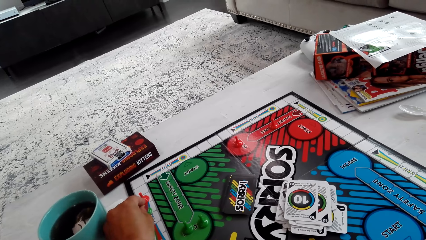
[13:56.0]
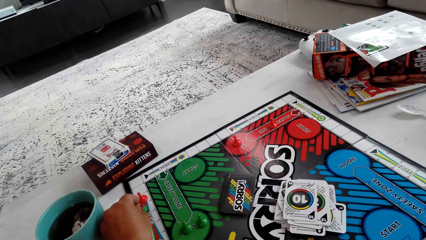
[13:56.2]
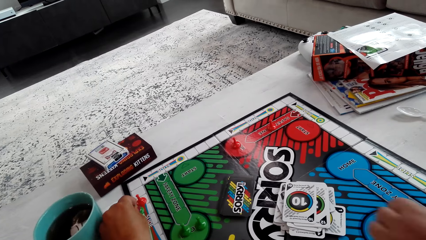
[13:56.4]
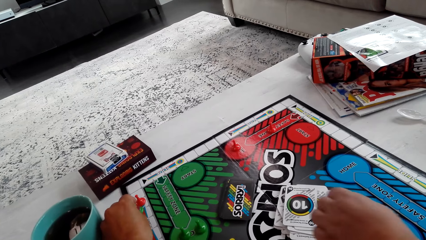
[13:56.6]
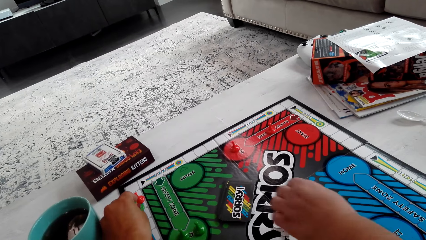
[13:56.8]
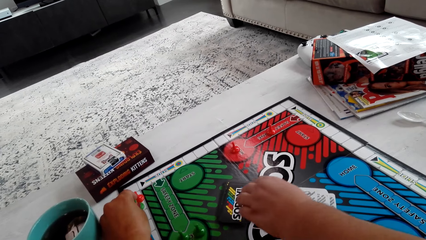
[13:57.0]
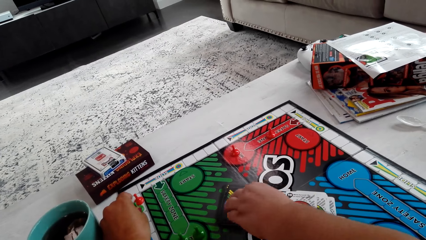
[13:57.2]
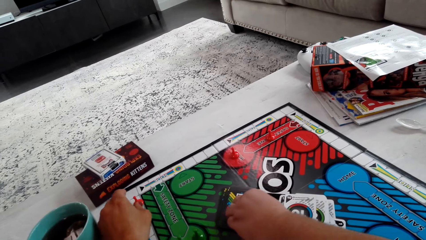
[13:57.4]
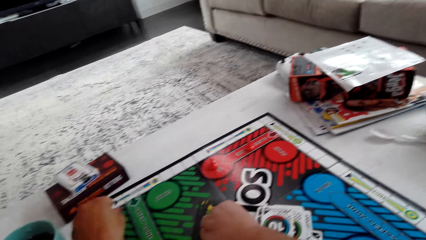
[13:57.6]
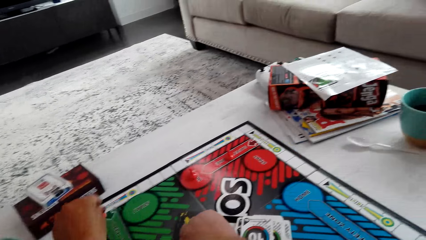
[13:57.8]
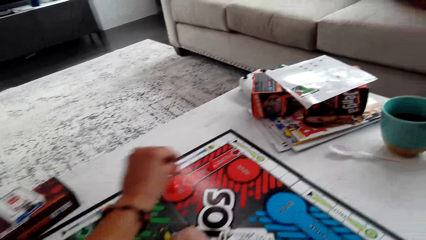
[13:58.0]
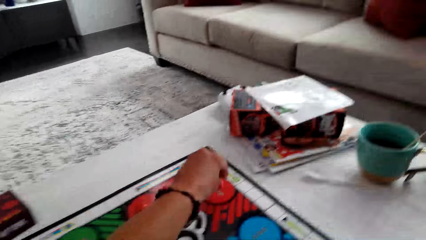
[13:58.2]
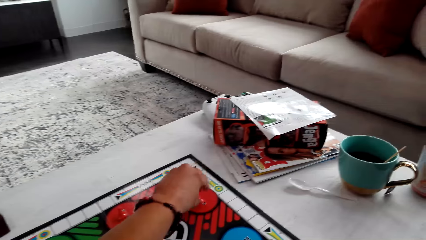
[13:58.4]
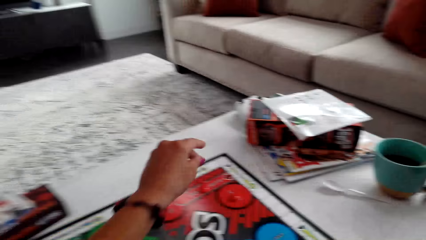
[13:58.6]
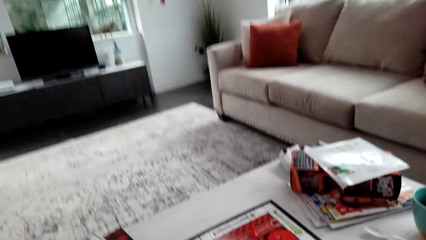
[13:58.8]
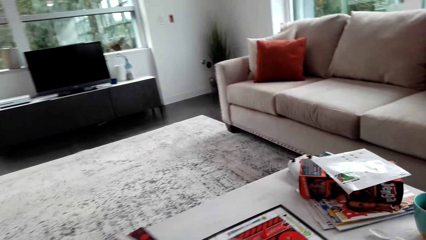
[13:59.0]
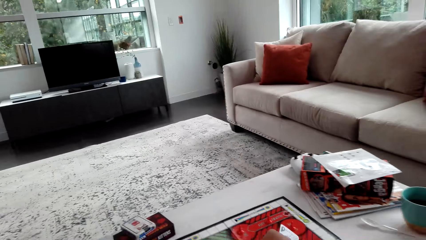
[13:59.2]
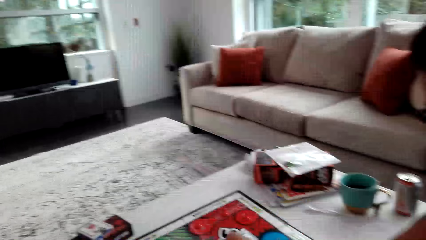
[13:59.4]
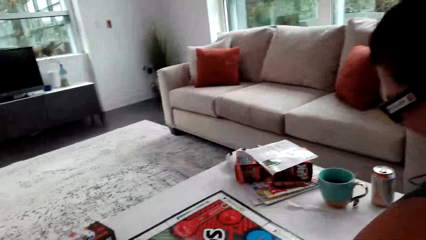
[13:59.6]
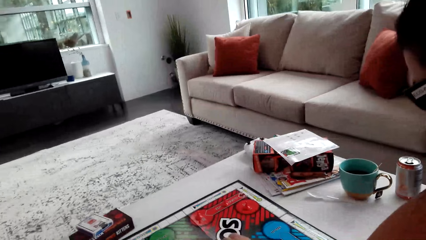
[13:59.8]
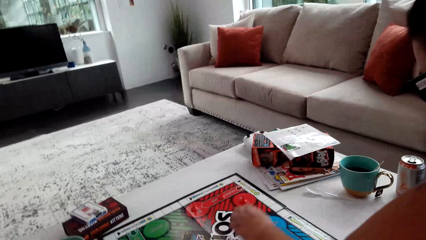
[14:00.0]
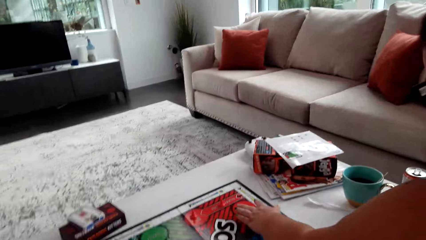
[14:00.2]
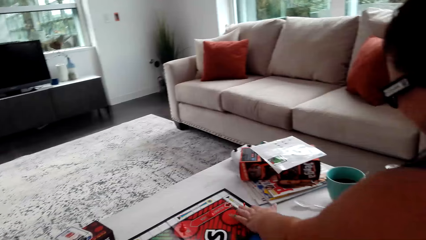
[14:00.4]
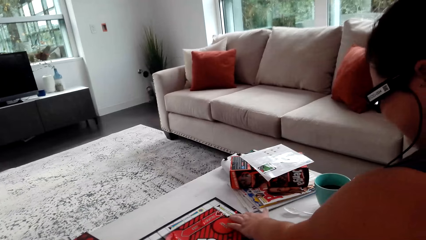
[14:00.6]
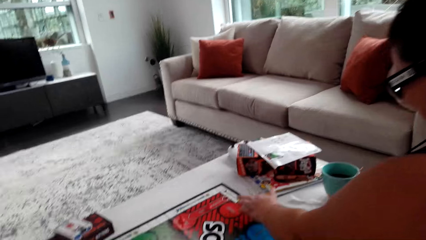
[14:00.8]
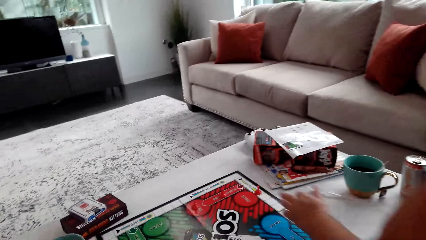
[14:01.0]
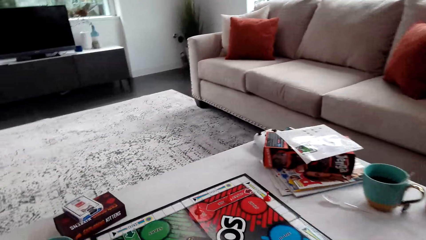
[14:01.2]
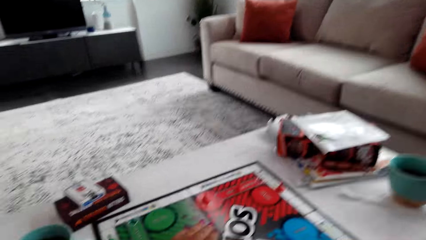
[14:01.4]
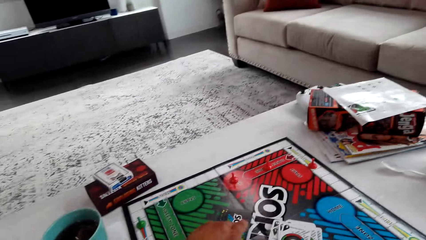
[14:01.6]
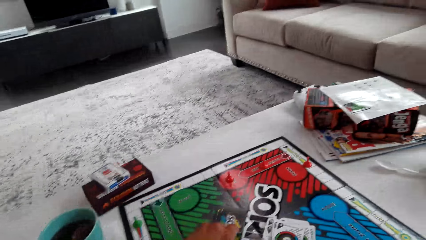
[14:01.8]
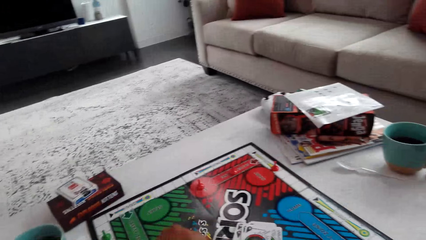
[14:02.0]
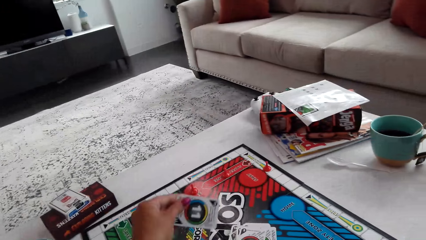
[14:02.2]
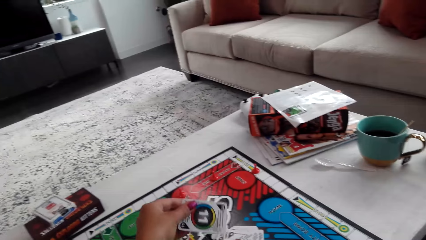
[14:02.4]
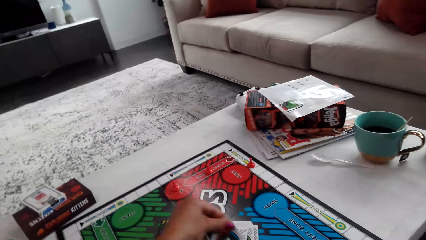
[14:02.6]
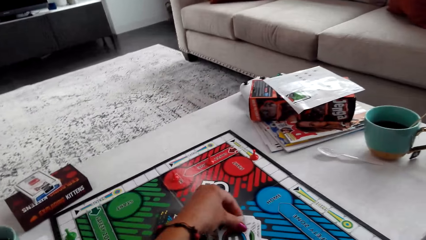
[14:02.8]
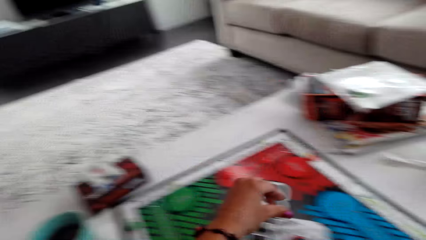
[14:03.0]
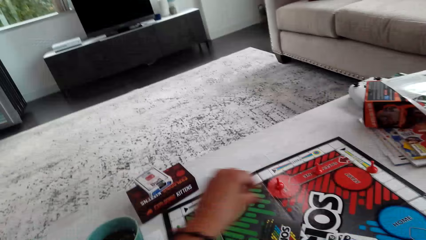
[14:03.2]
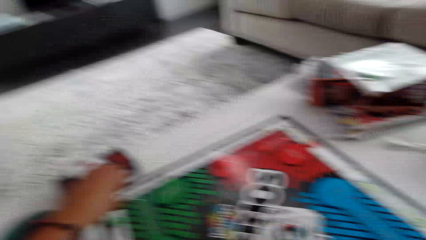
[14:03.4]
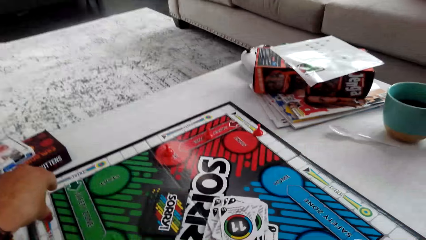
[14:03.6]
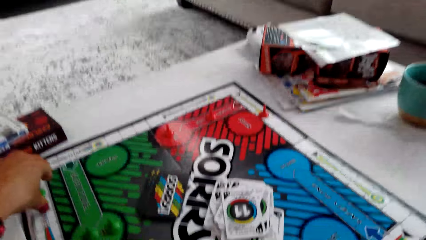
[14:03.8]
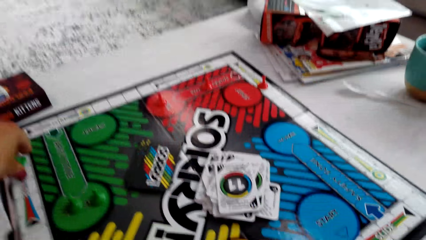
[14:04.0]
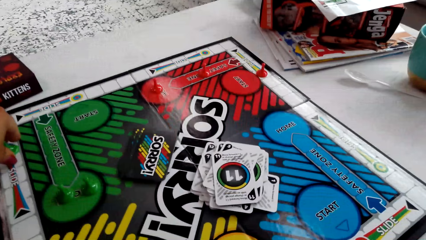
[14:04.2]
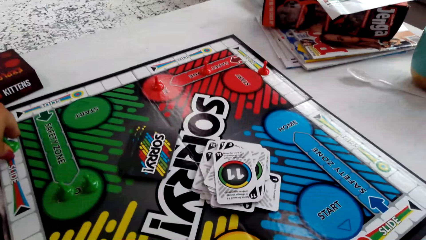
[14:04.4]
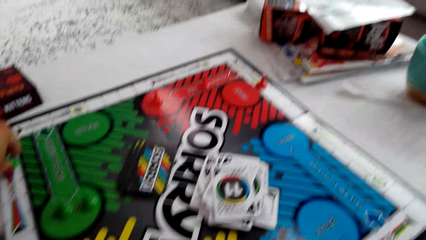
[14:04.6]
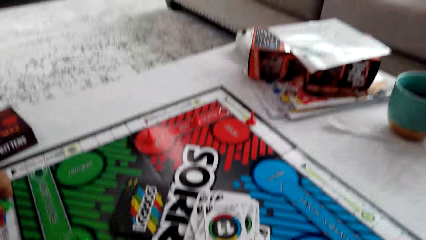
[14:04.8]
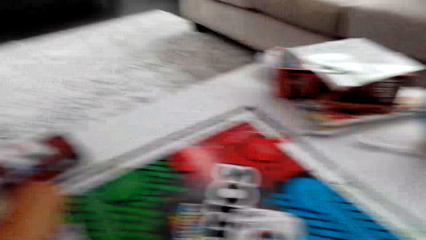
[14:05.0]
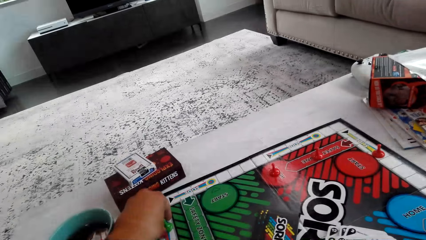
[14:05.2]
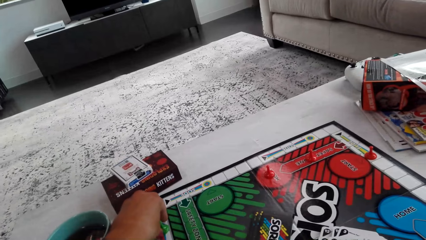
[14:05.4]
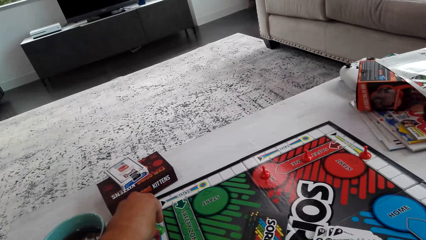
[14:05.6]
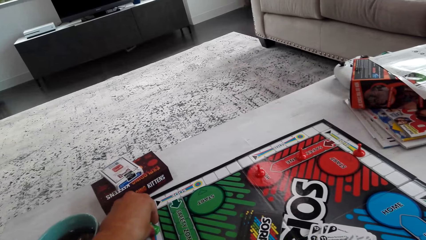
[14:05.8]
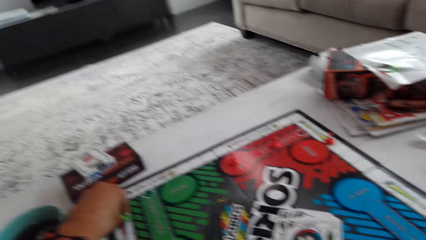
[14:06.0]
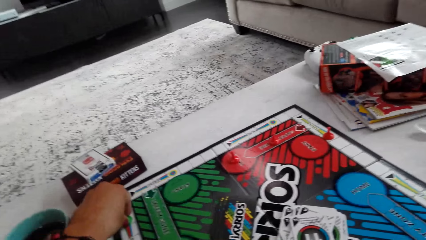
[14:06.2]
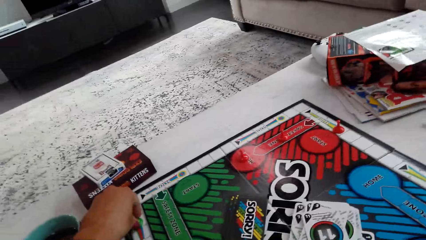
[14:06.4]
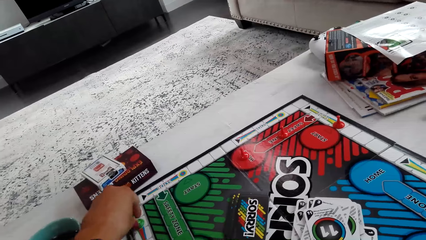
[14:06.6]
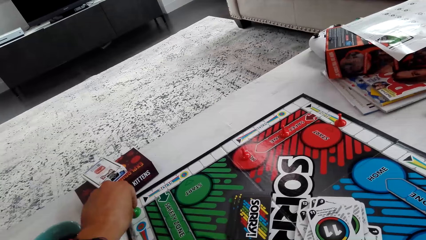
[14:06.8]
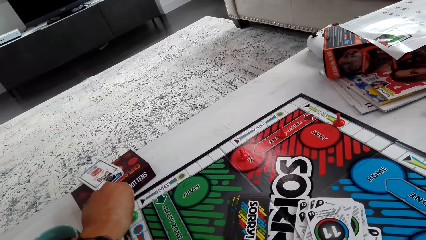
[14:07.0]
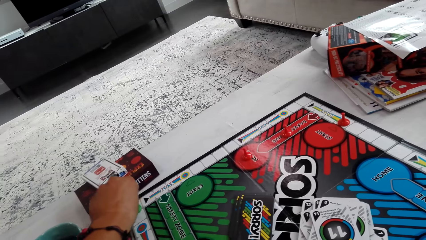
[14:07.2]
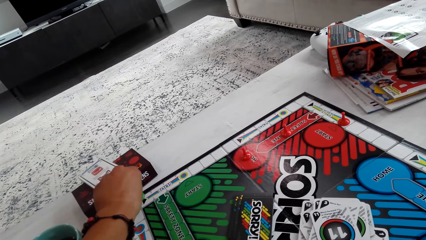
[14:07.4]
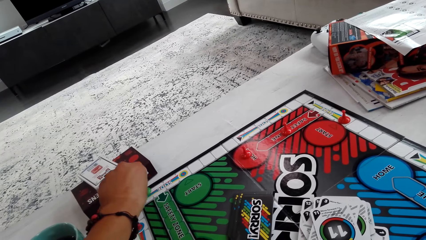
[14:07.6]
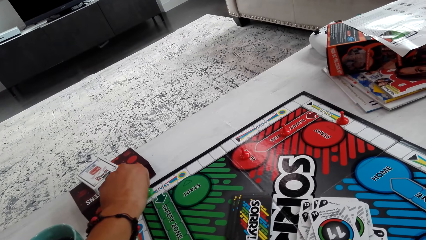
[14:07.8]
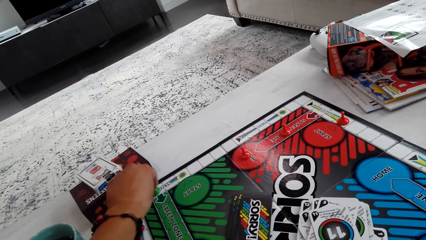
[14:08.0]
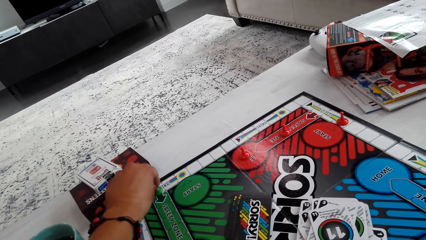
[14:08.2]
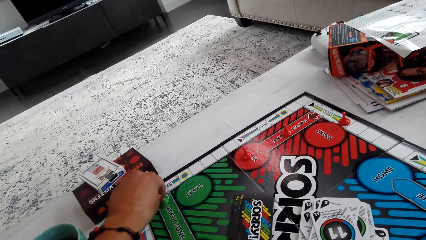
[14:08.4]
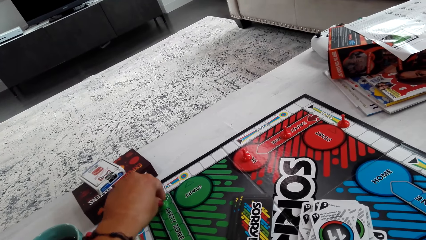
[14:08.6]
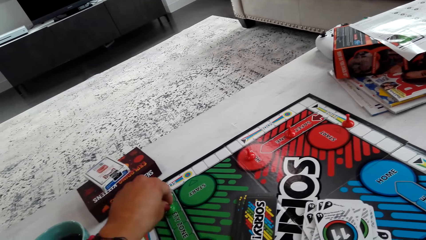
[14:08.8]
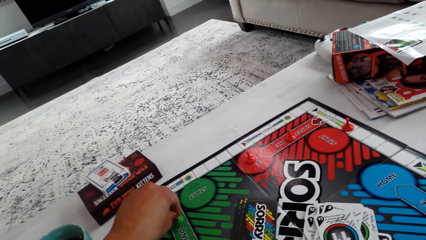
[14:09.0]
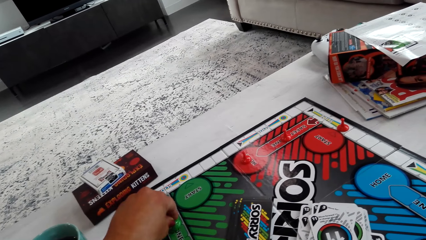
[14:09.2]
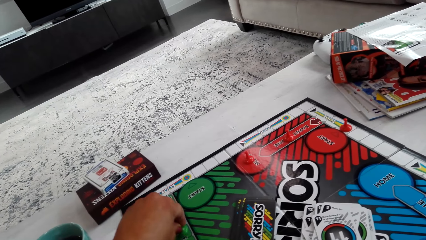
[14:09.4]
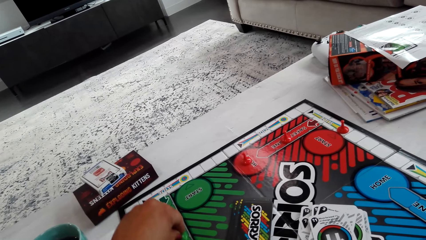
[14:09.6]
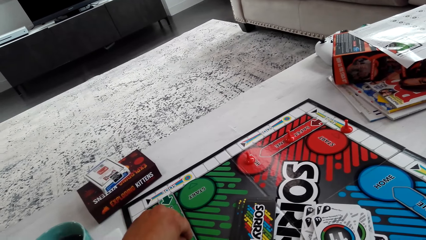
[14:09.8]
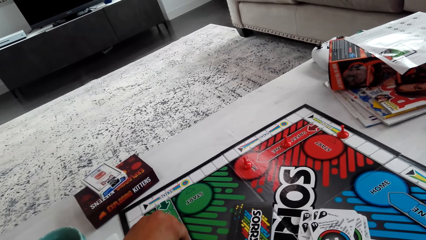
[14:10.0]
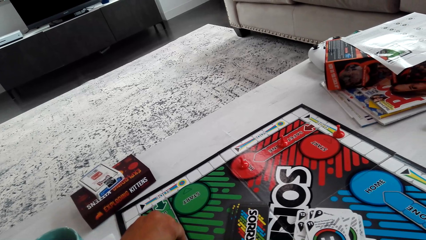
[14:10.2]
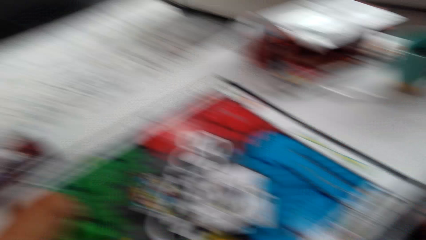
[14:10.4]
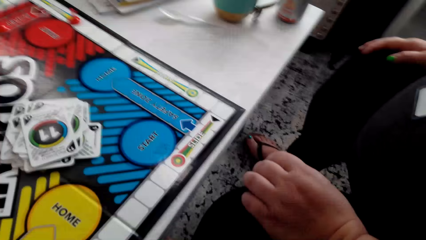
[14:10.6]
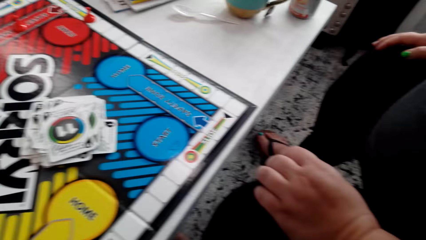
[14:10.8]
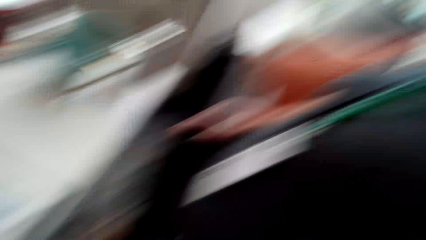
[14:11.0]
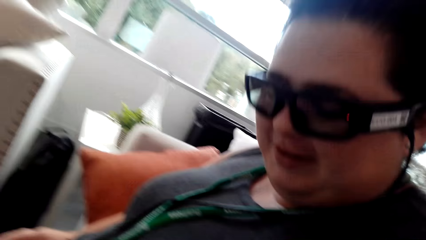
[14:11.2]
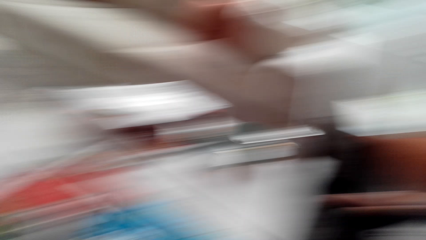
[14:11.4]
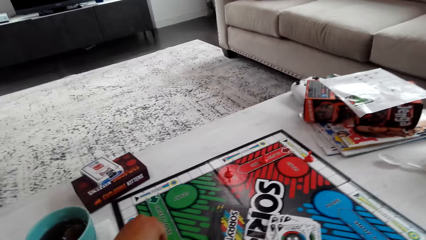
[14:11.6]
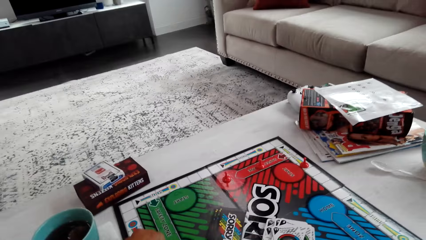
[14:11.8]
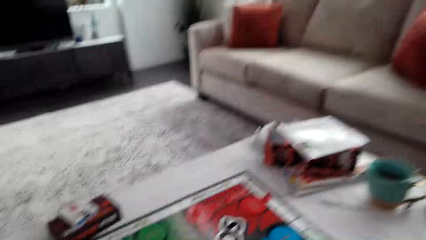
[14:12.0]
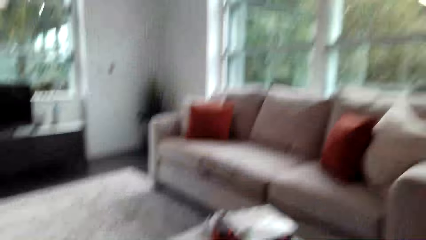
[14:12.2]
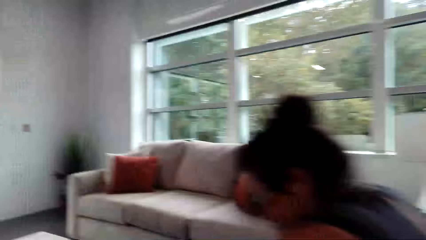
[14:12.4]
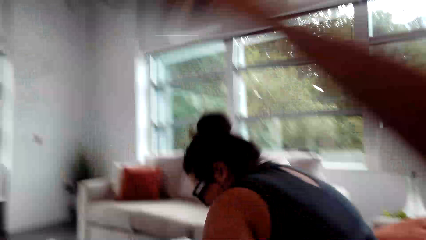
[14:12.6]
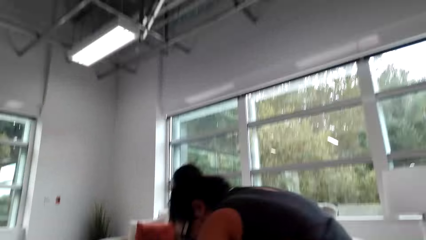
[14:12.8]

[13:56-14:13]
The camera wearer moves the opponent pawn to the start spot. A woman moves the pawn. The camera wearer picks the card. They put the card down. They move the pawn.
